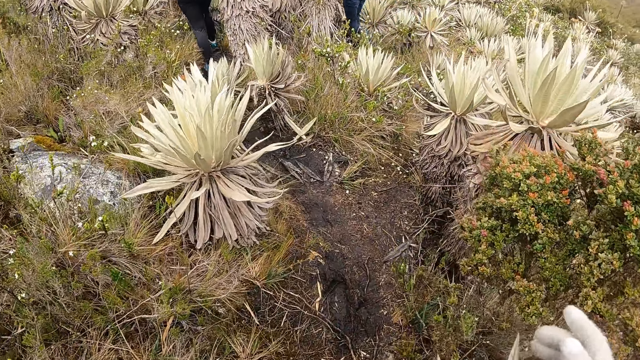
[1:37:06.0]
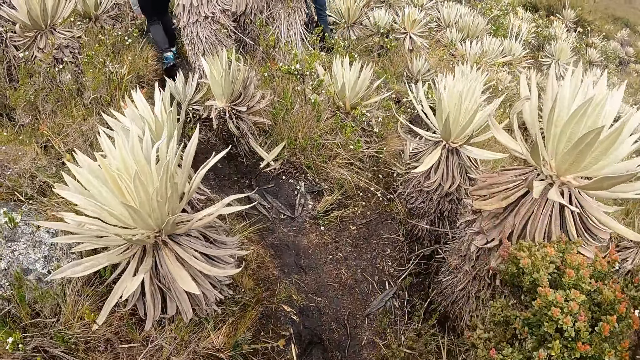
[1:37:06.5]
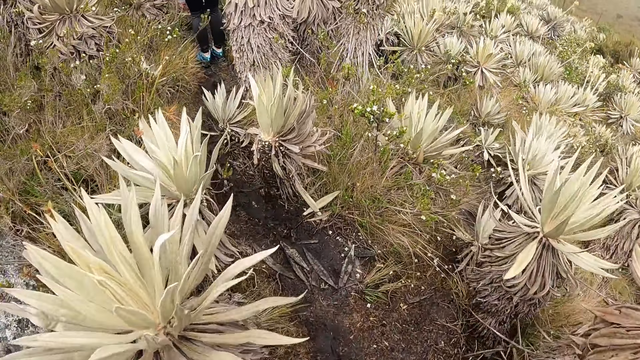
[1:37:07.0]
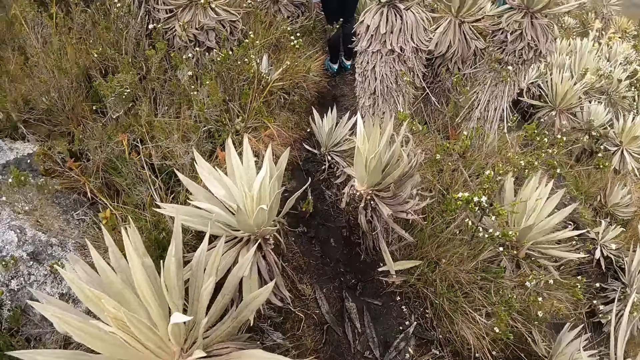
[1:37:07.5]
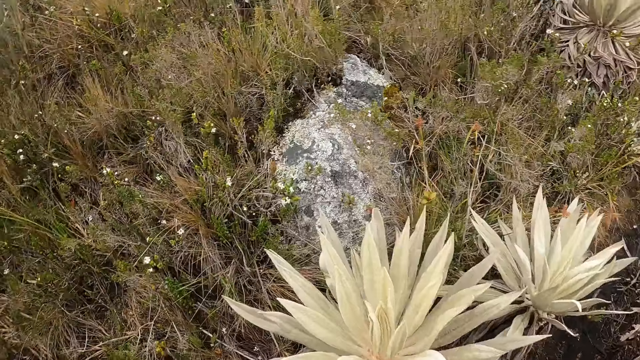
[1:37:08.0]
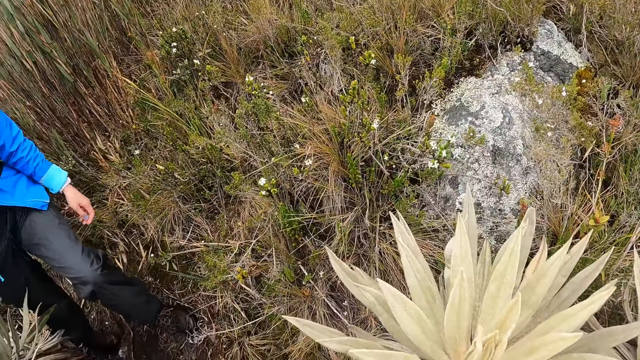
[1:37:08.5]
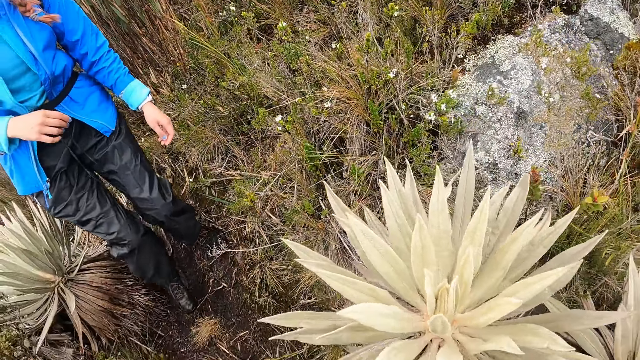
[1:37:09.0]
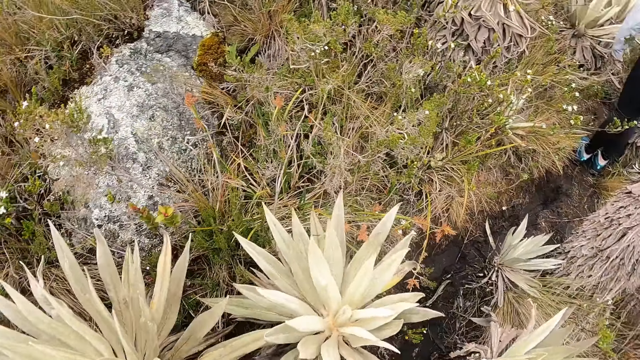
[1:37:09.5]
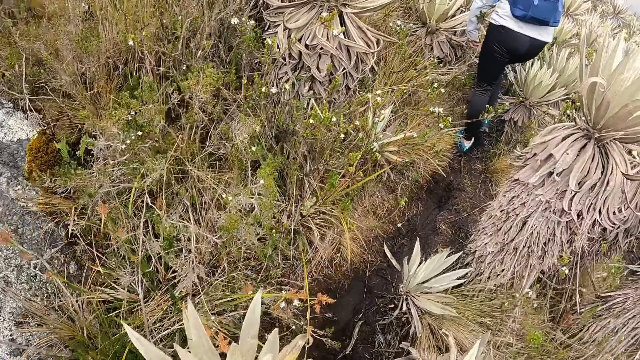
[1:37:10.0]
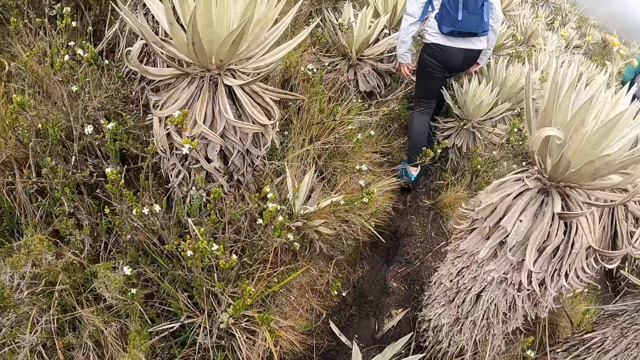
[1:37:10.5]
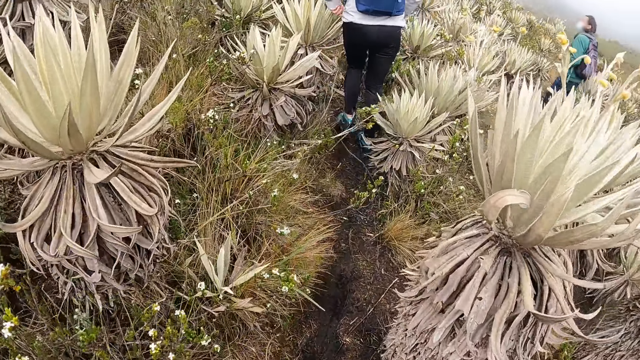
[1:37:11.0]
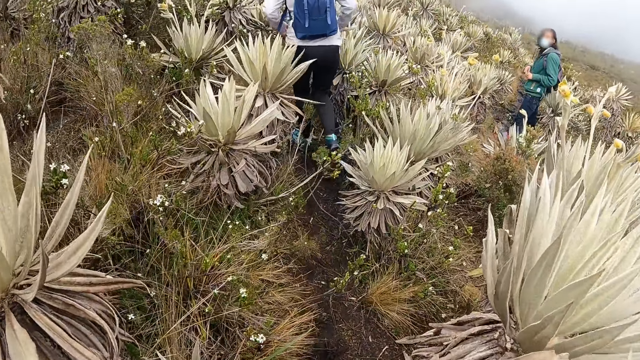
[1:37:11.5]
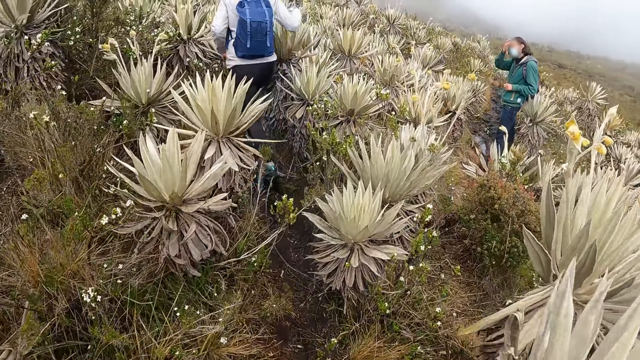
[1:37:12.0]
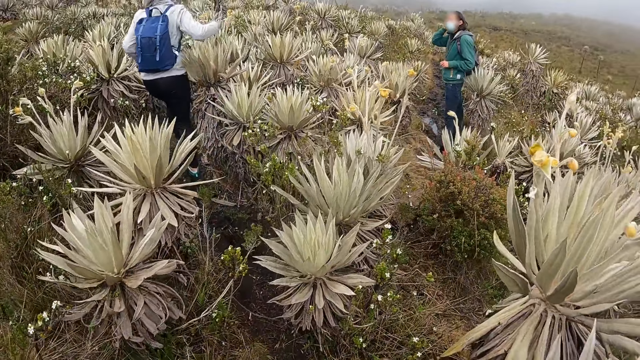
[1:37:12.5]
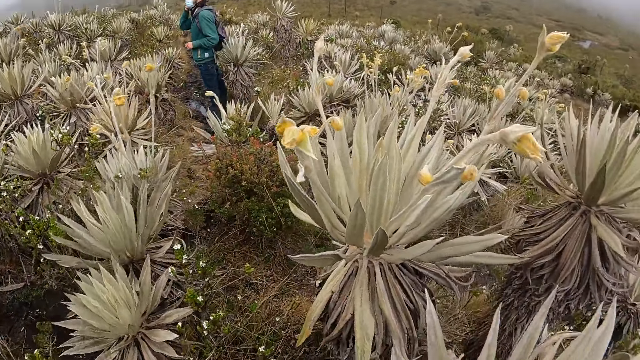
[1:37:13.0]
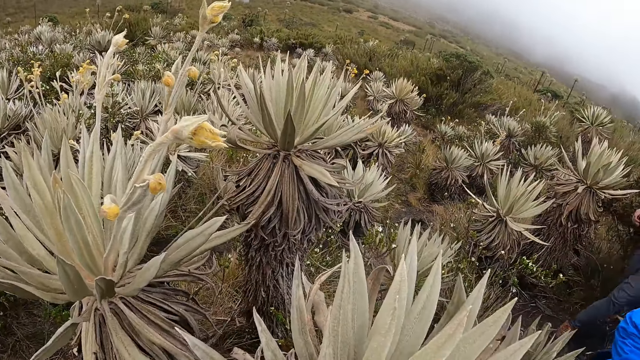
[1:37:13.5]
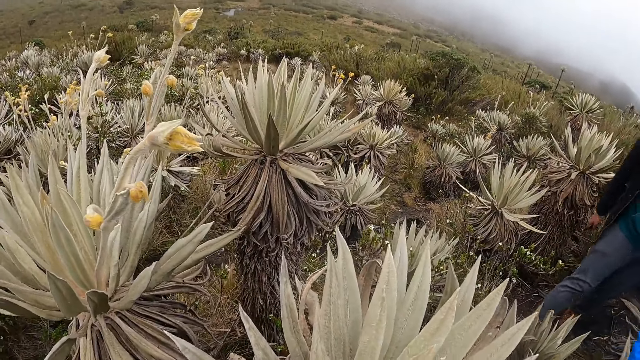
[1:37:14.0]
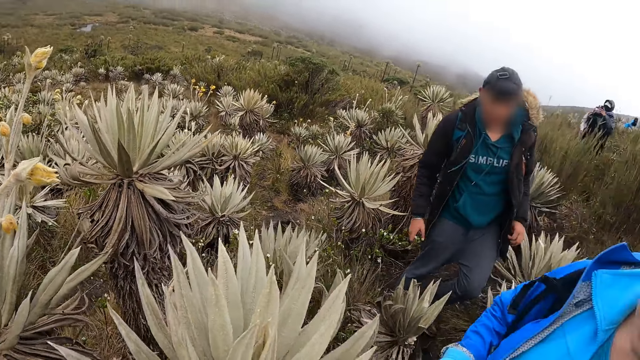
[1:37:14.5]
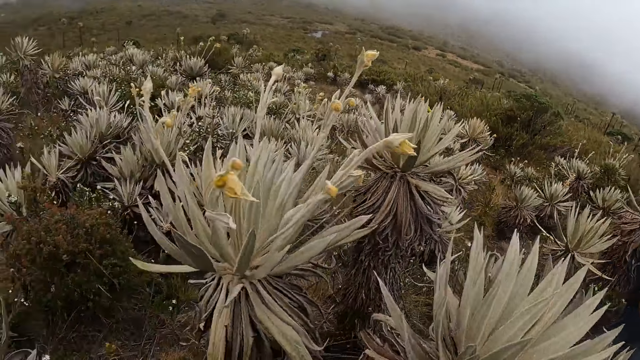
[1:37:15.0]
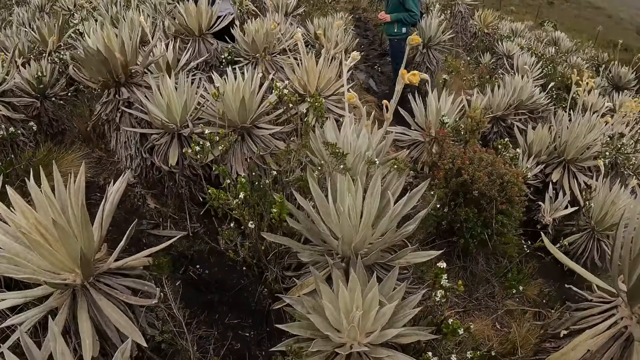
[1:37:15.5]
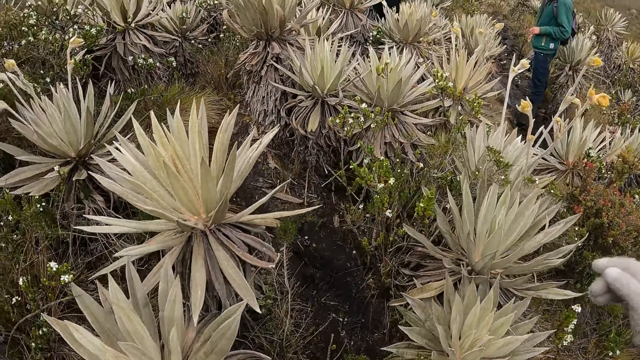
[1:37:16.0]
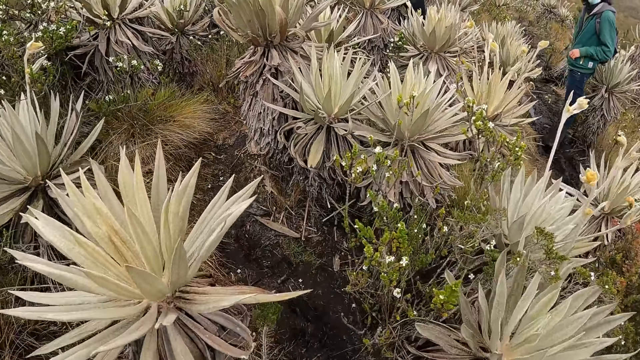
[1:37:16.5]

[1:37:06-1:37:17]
The camera wearer interacts with a person. They look around.

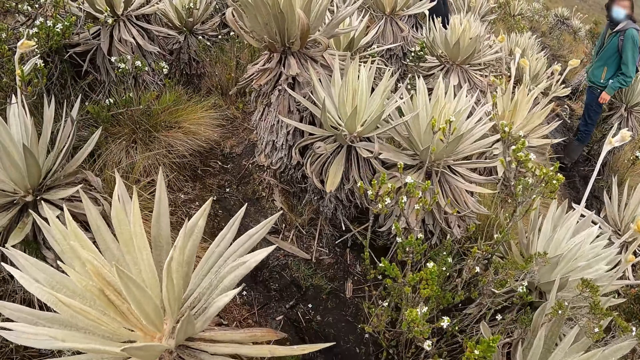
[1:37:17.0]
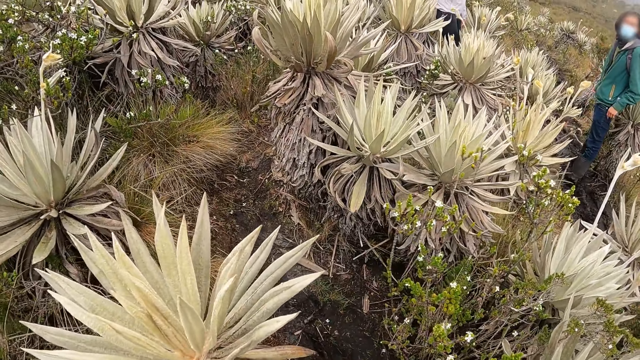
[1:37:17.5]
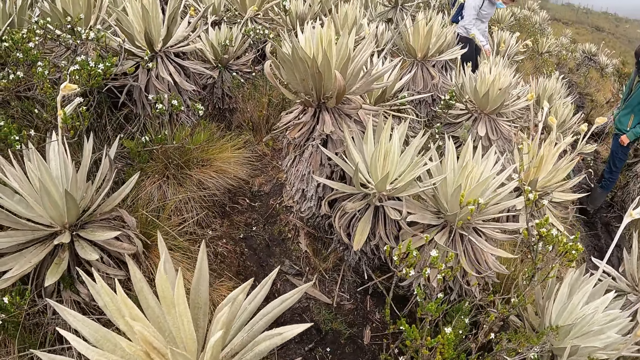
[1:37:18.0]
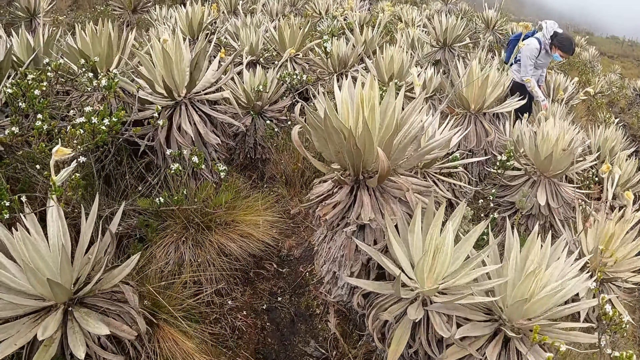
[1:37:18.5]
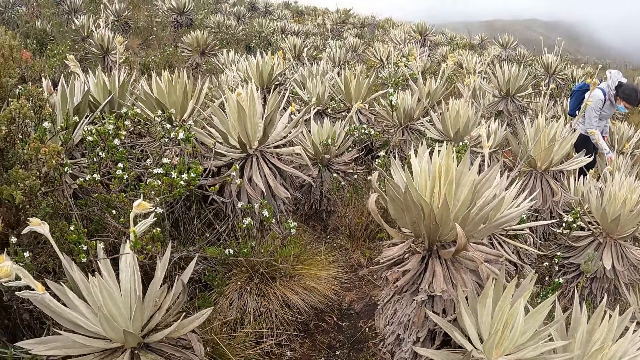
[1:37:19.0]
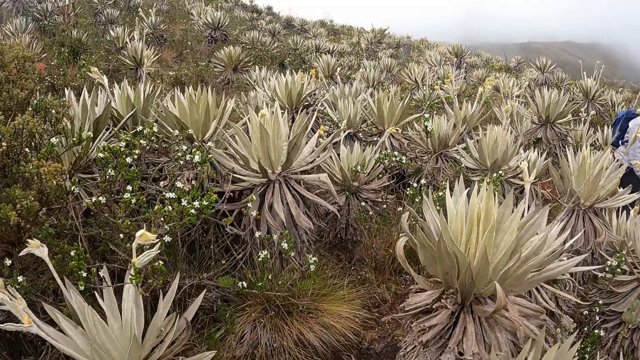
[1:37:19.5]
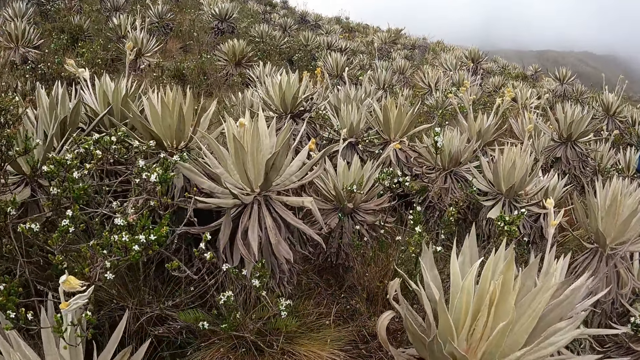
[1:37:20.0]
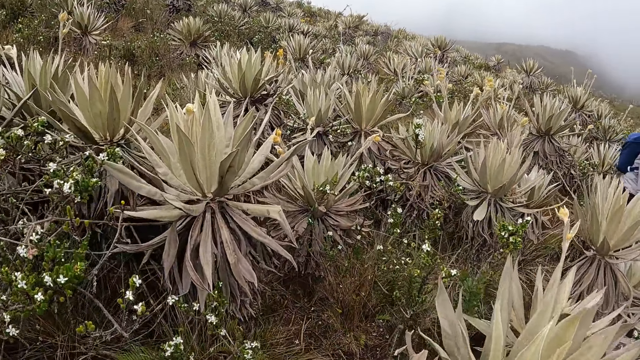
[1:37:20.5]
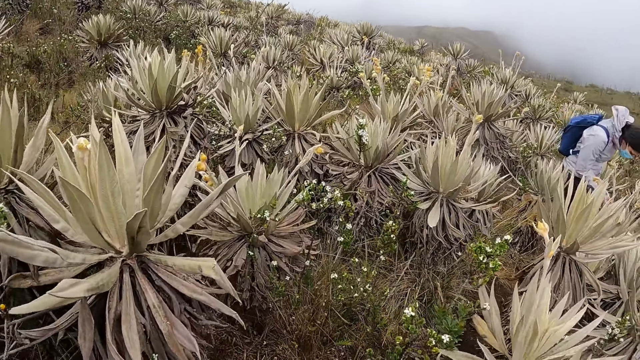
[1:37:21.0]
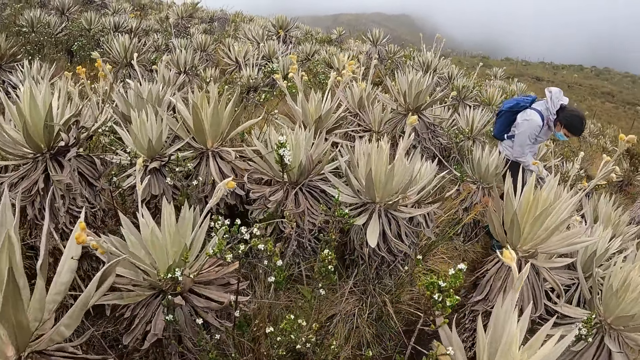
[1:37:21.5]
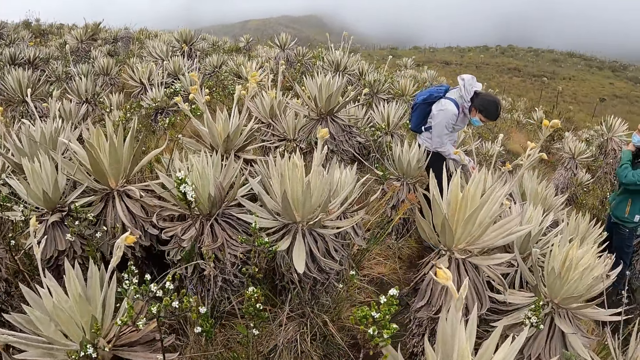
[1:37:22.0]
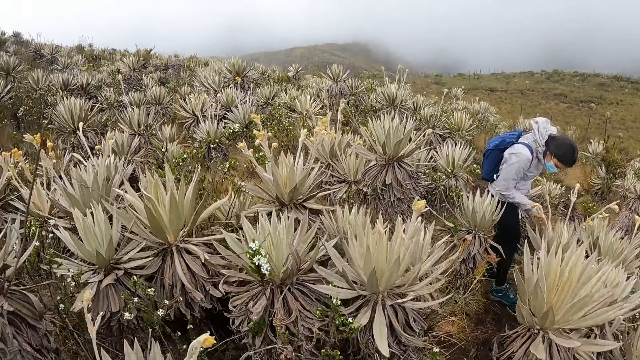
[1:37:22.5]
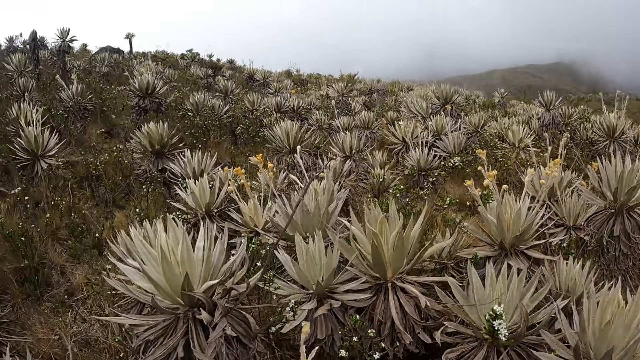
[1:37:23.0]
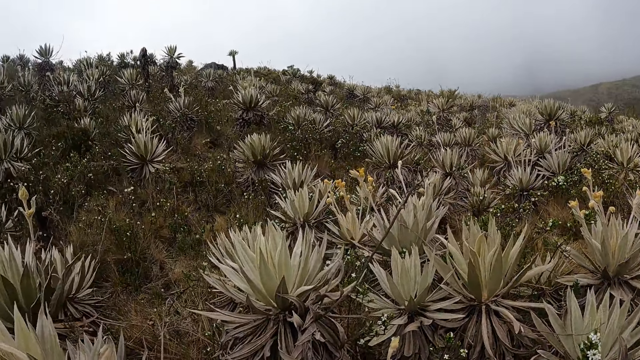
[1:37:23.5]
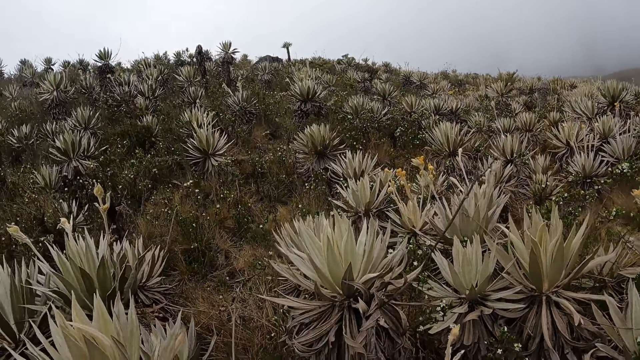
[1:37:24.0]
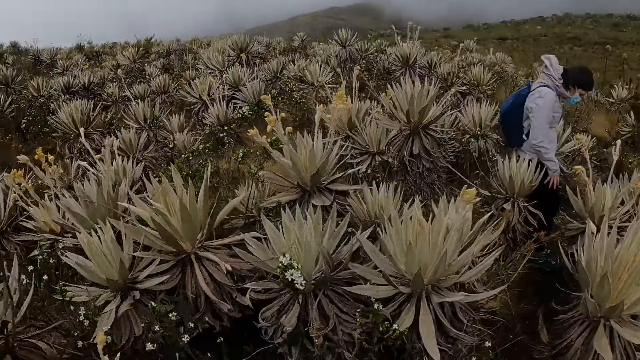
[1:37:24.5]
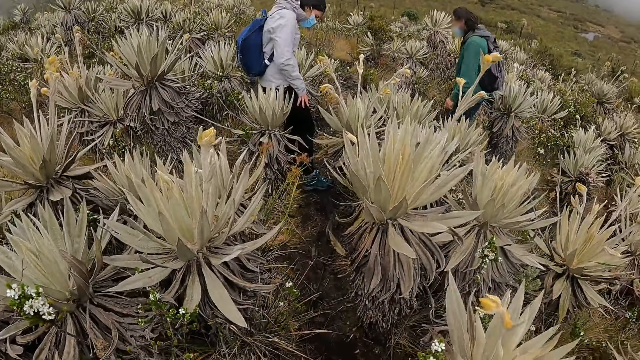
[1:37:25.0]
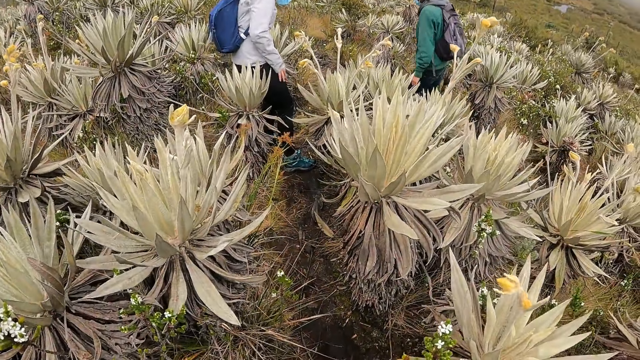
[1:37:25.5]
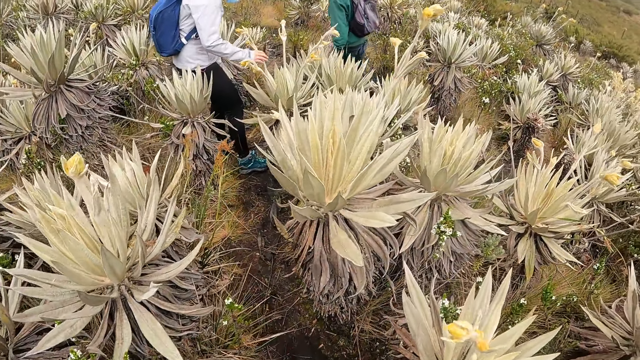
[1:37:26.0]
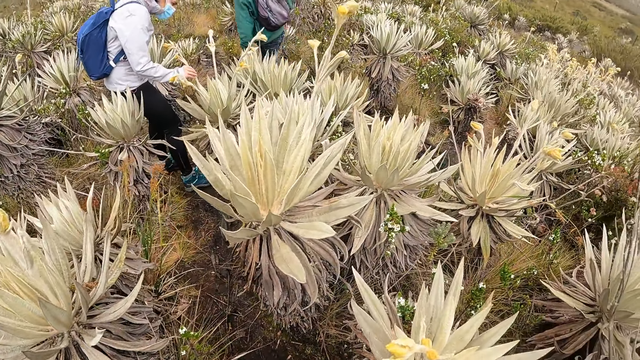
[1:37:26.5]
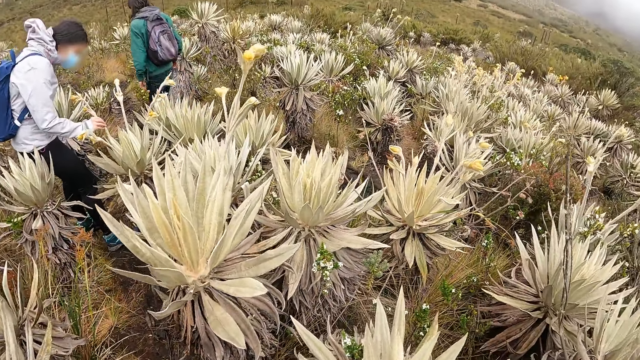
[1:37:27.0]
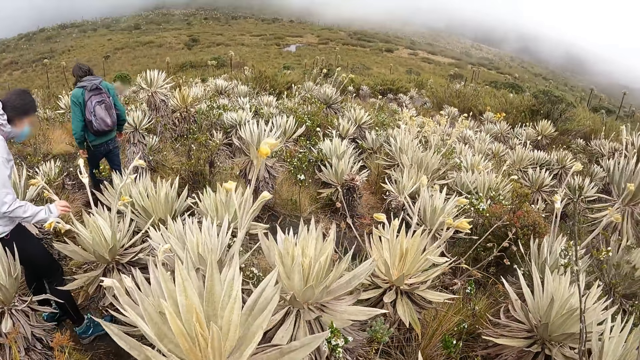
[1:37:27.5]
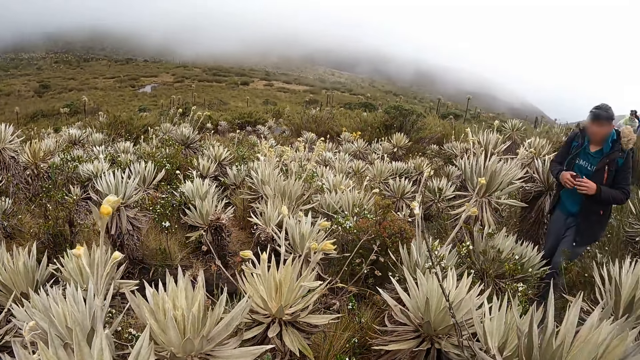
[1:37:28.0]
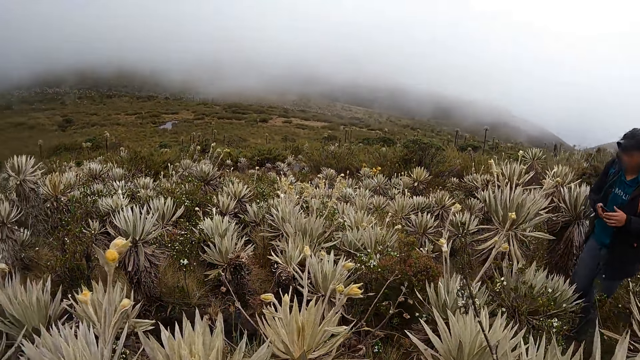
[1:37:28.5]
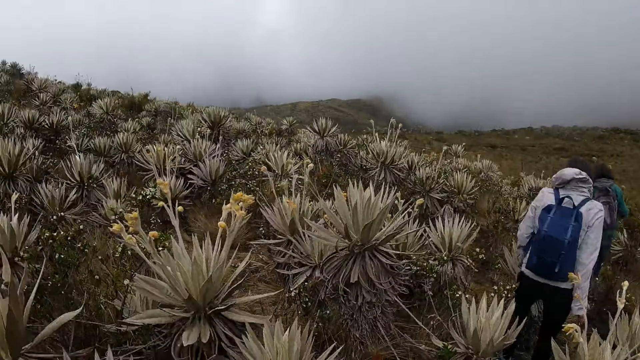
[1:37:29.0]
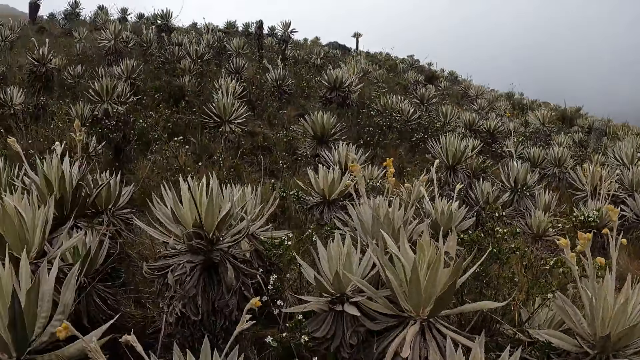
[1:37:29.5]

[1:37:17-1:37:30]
The hiker points downward at a plant with her right index finger. The camera wearer walks across the mountain. They look around. The hiker touches the plant with his right hand.
